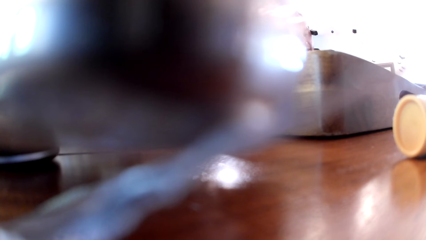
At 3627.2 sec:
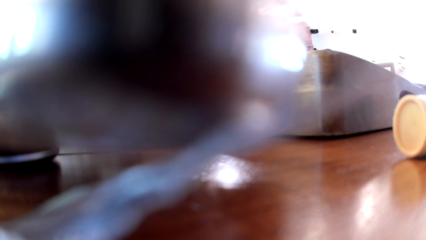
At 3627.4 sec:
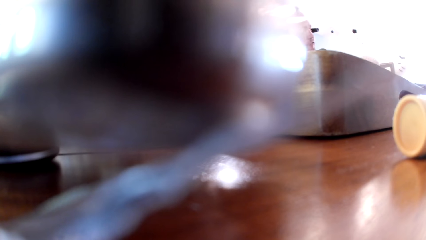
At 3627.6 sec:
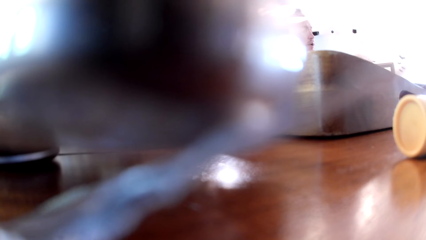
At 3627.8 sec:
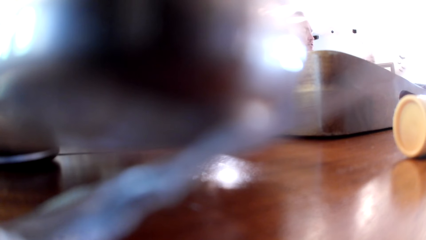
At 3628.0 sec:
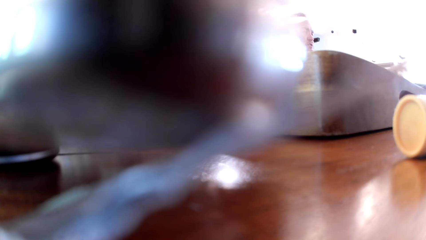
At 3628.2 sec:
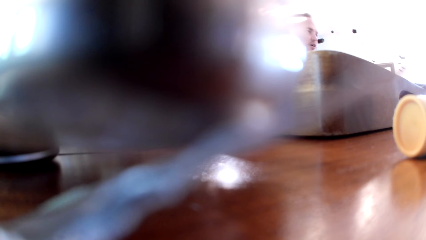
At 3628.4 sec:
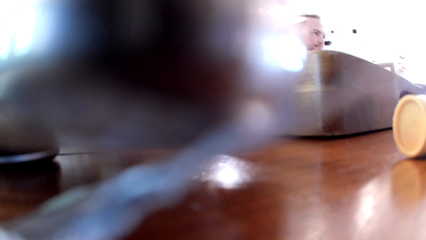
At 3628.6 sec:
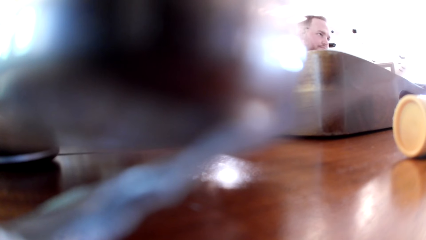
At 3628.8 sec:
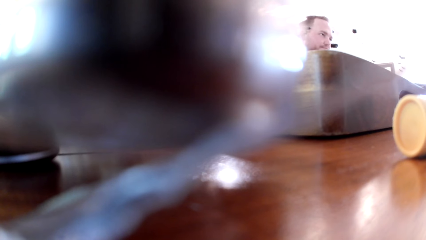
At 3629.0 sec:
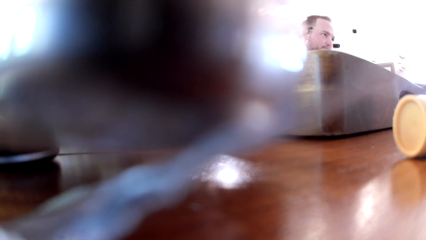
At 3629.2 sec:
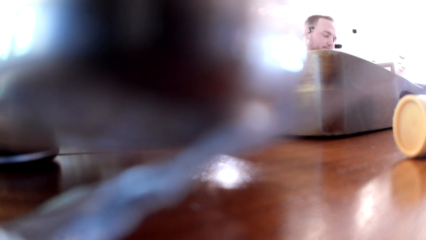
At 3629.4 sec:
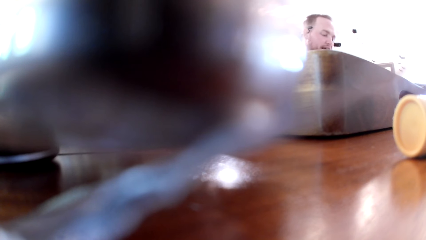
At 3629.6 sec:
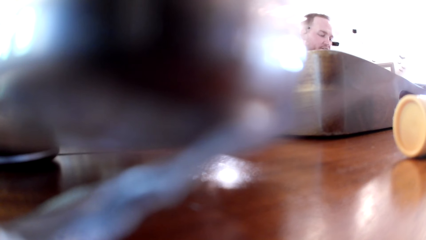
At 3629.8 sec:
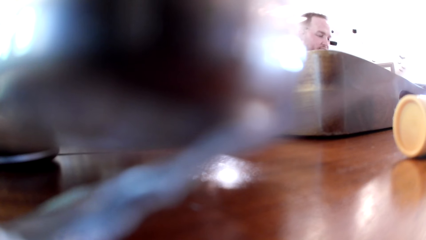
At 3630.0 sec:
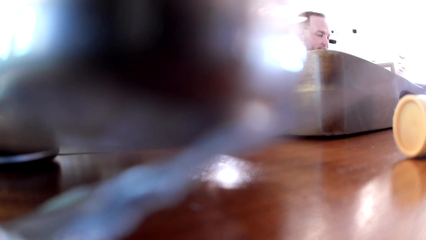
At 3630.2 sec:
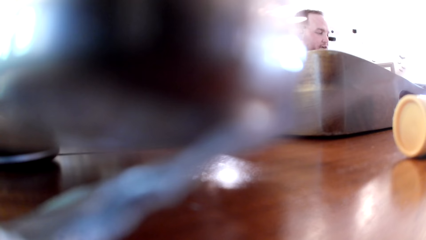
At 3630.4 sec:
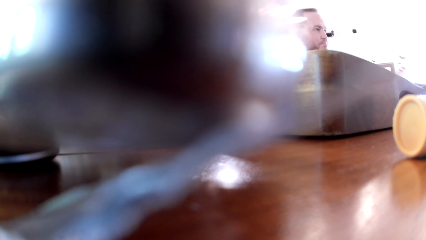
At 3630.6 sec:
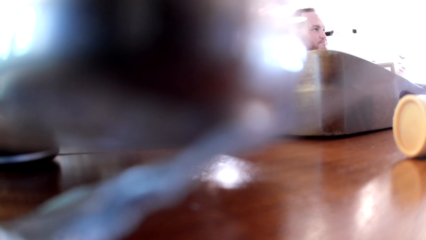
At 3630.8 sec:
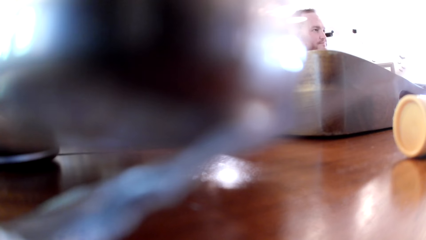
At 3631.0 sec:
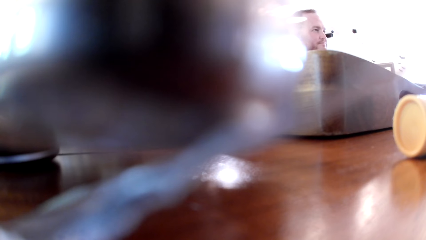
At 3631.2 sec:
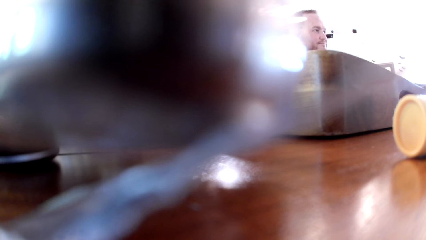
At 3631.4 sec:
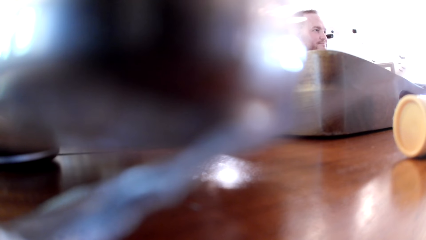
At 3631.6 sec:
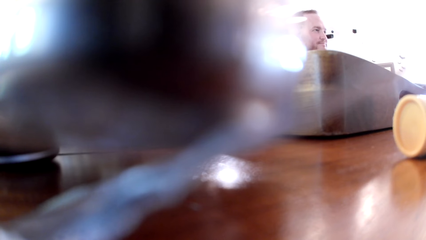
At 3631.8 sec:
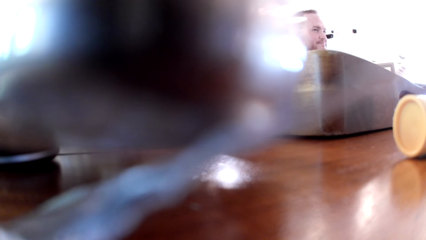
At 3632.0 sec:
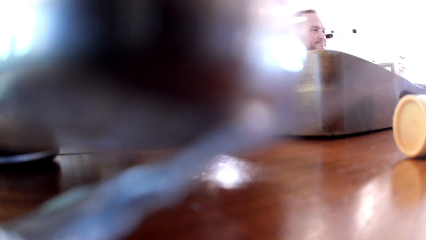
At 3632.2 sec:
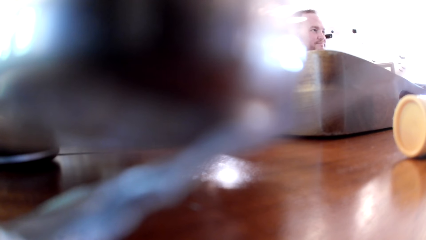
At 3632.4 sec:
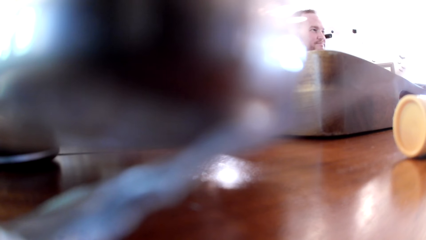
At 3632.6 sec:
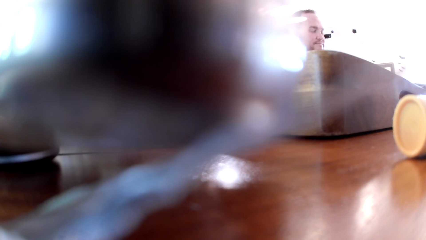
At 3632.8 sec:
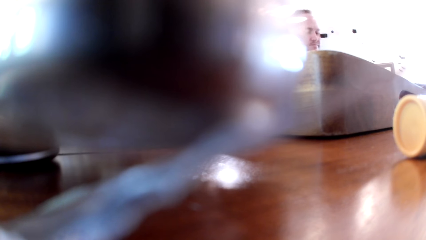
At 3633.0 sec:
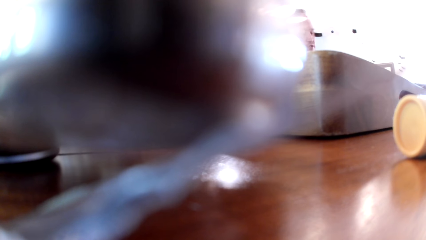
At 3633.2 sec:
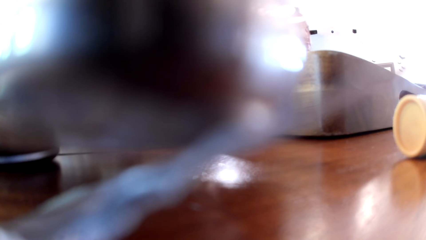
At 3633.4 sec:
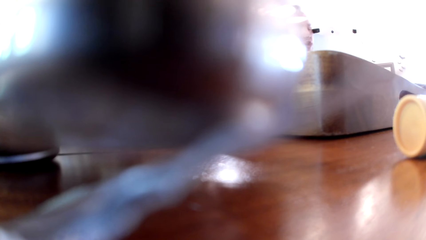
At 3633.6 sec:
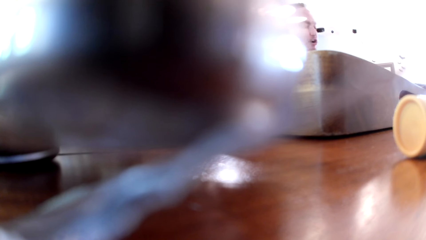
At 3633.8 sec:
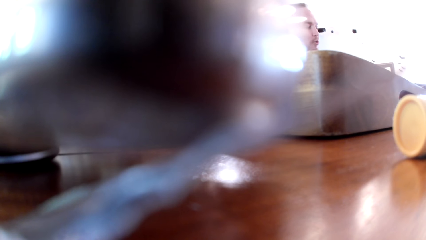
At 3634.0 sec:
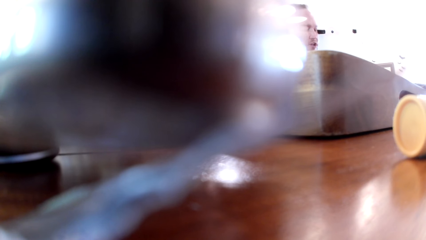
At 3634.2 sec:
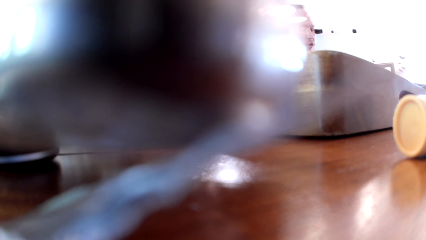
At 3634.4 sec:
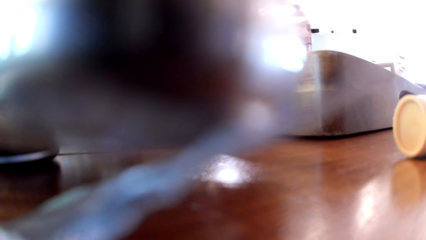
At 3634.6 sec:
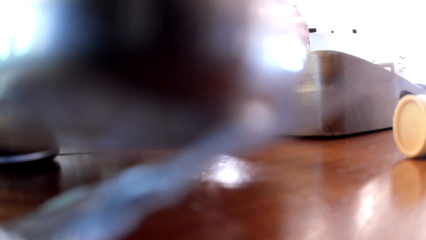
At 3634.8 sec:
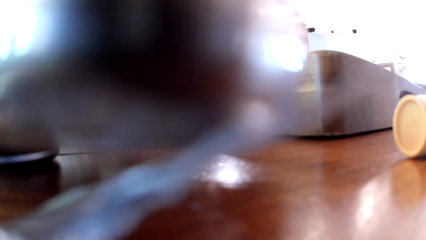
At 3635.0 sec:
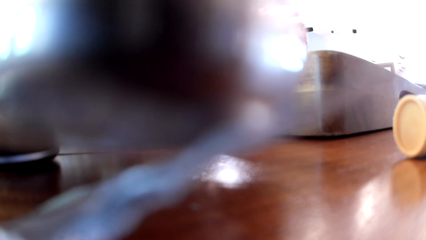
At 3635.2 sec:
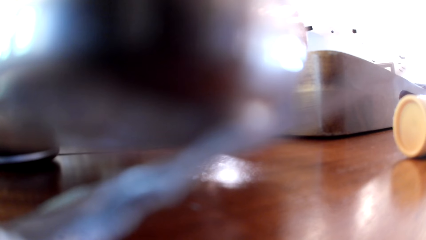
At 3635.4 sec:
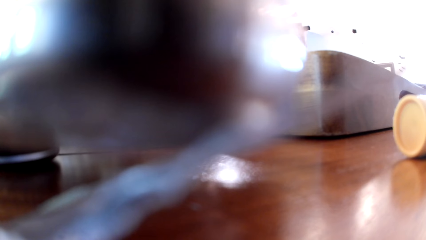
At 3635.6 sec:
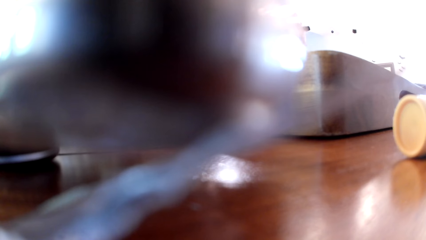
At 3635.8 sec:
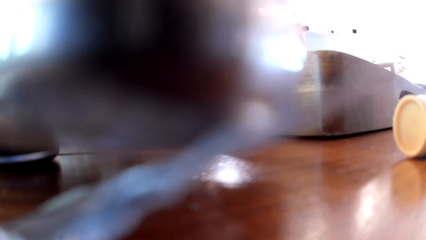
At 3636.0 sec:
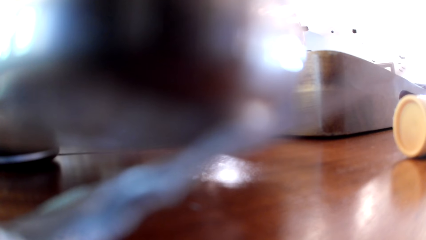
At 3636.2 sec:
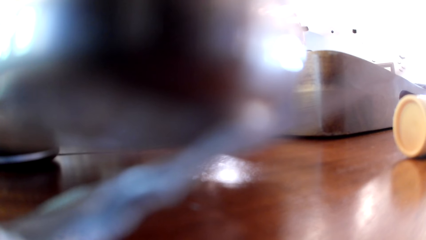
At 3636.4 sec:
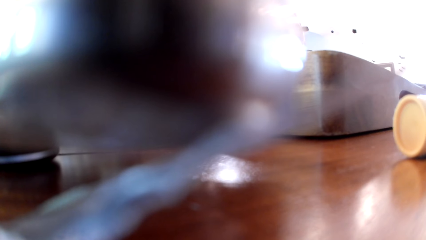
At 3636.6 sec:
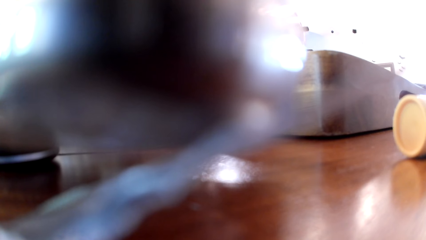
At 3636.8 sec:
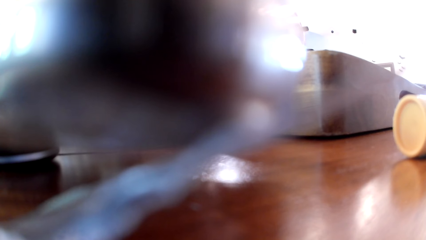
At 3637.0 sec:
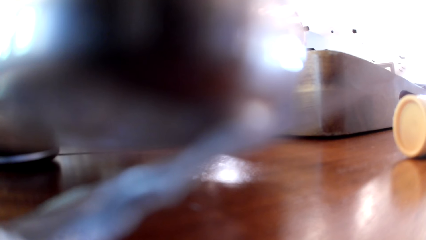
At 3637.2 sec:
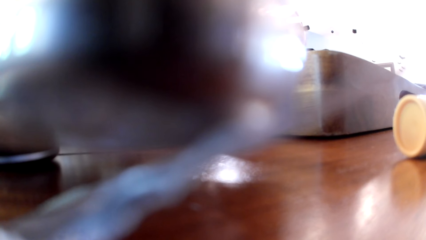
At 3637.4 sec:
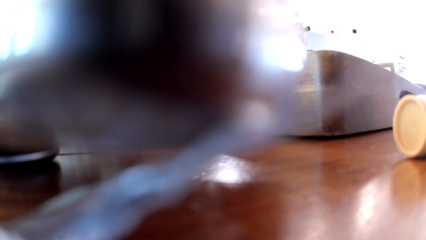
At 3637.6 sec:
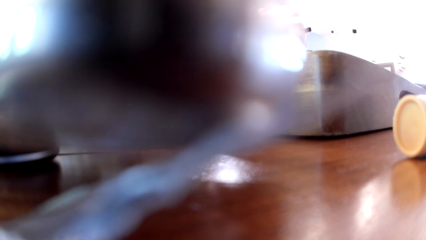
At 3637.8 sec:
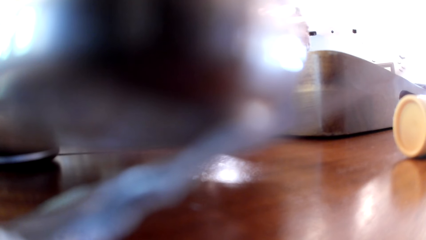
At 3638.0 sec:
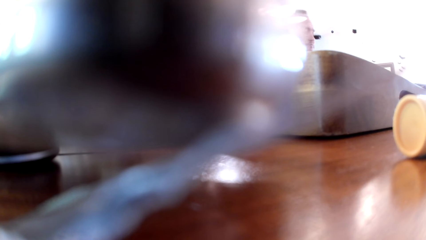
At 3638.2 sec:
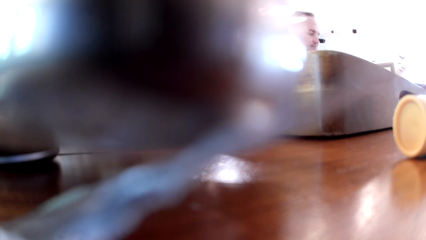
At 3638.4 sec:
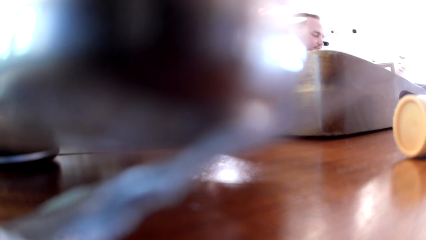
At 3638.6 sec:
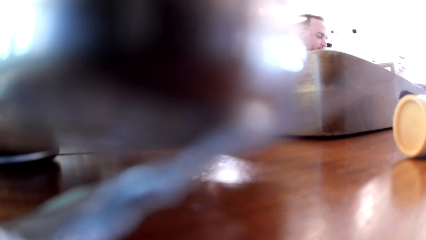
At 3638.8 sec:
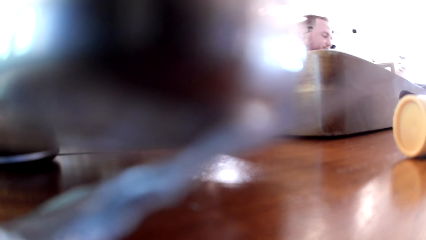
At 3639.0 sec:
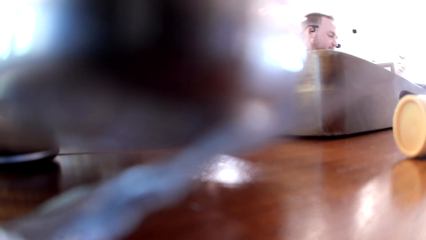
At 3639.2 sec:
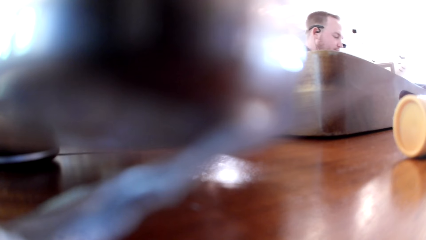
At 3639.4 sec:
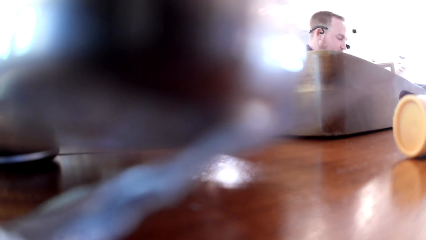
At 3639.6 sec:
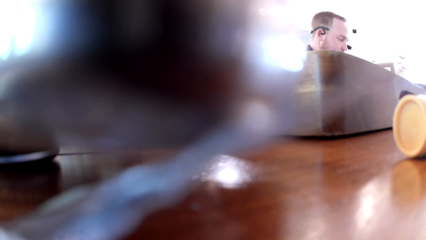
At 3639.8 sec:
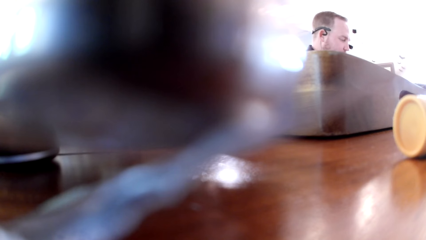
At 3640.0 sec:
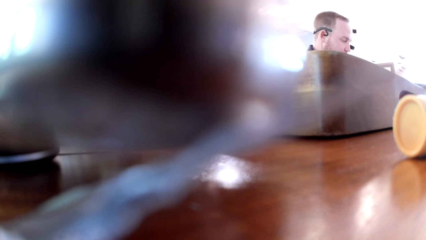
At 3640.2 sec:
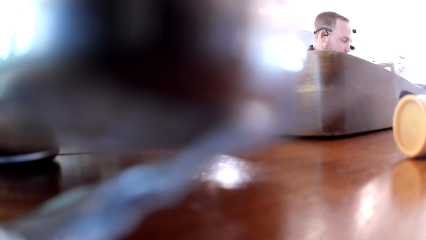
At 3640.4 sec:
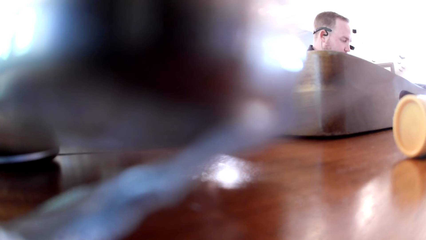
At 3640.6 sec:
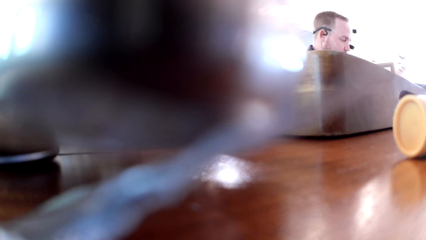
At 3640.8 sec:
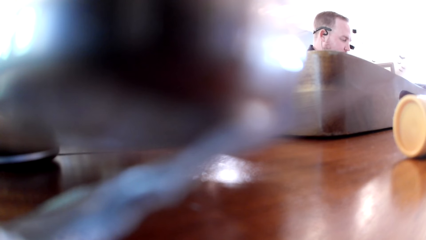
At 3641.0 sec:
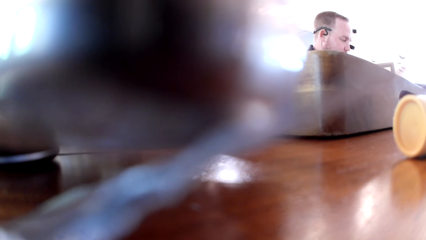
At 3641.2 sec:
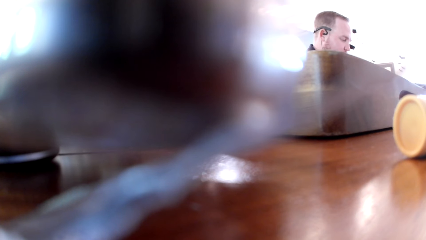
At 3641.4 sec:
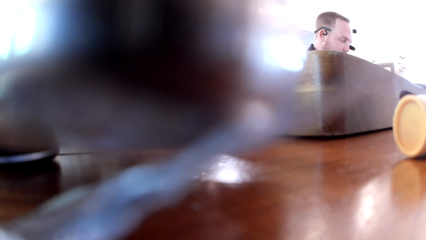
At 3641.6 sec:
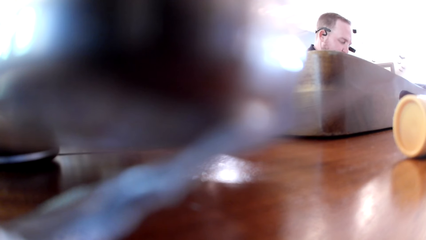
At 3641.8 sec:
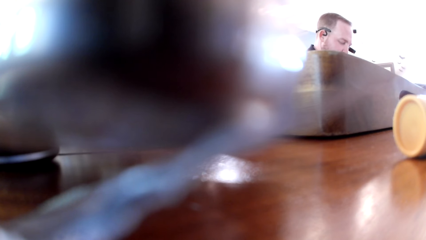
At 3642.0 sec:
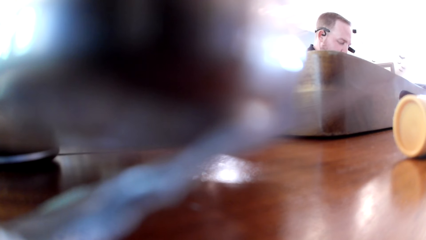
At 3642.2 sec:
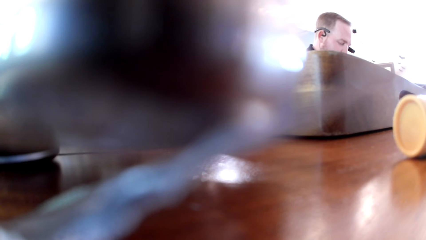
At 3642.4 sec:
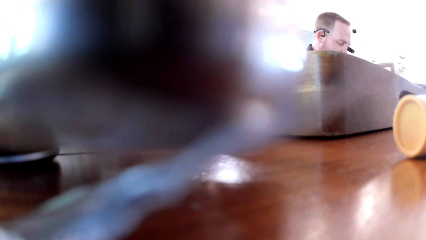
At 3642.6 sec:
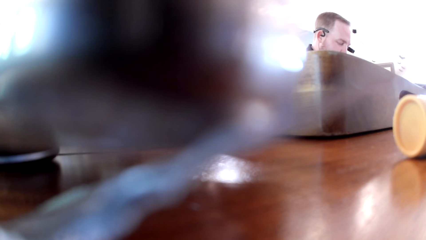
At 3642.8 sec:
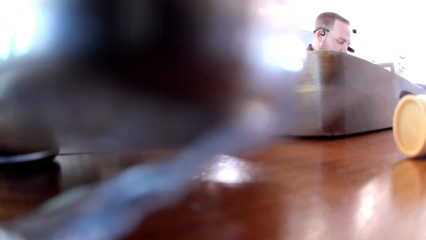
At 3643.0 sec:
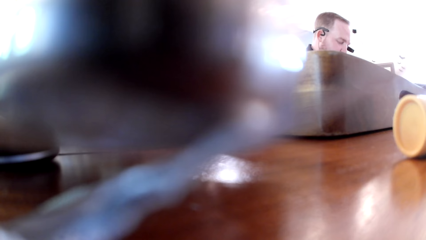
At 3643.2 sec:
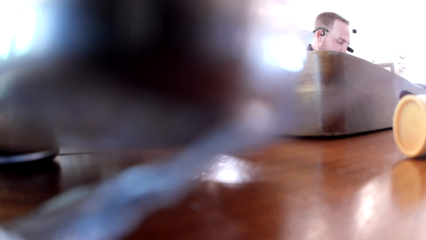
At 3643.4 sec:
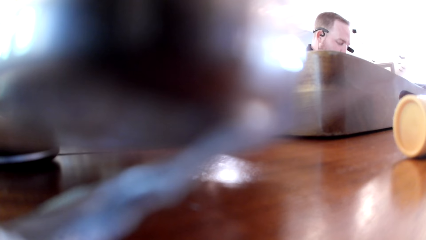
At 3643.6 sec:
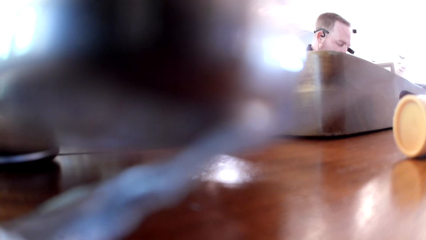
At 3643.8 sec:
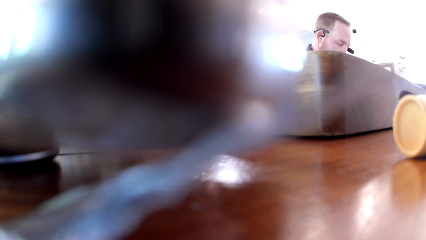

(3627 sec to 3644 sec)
The camera wearer converses with a person.
